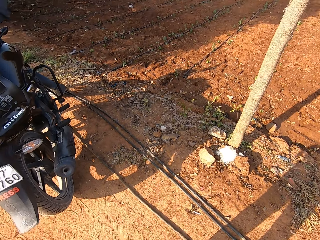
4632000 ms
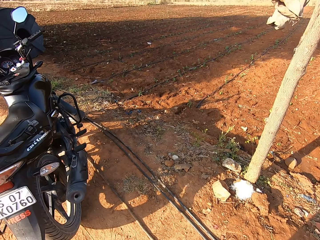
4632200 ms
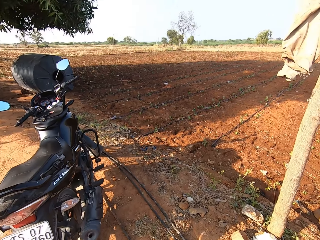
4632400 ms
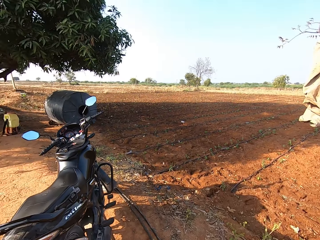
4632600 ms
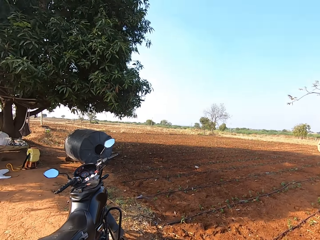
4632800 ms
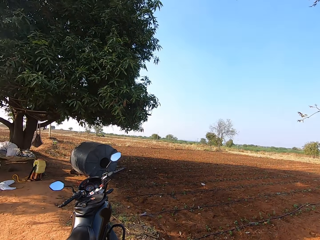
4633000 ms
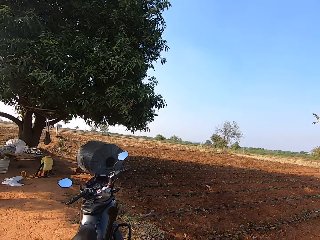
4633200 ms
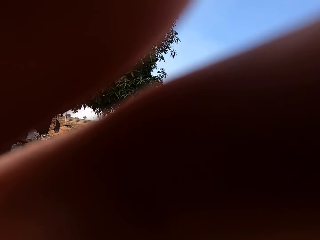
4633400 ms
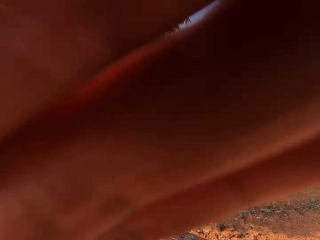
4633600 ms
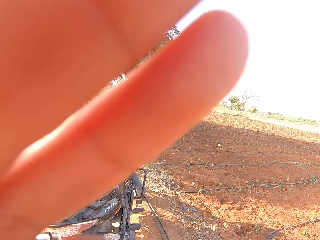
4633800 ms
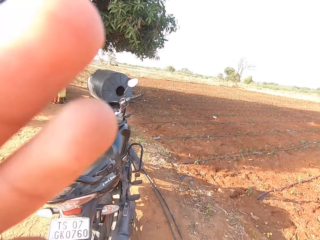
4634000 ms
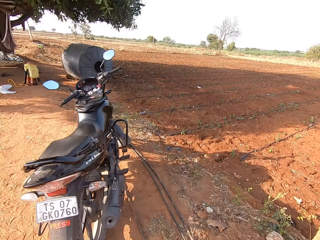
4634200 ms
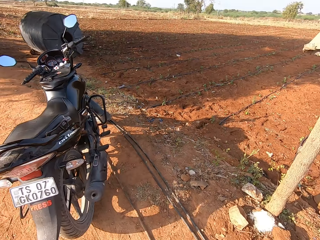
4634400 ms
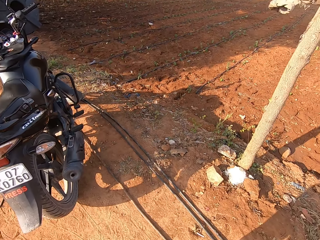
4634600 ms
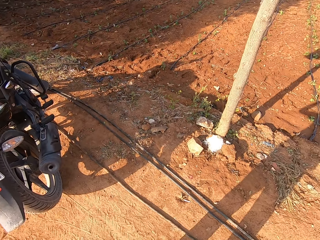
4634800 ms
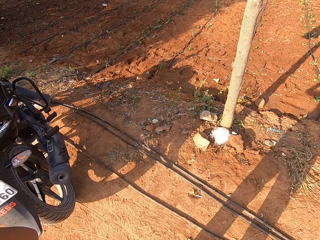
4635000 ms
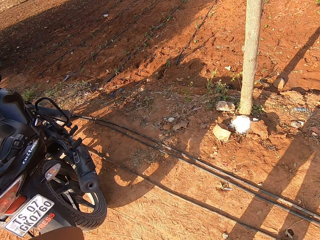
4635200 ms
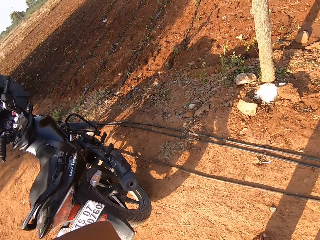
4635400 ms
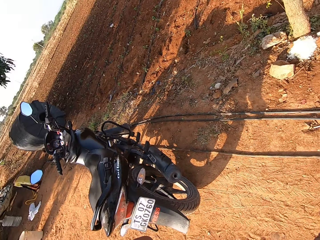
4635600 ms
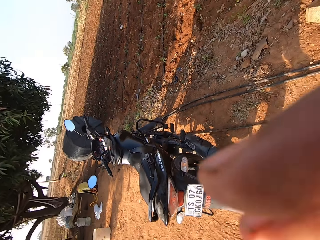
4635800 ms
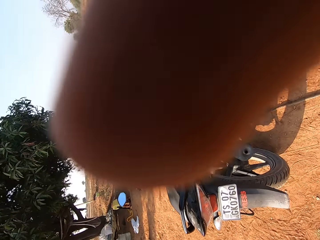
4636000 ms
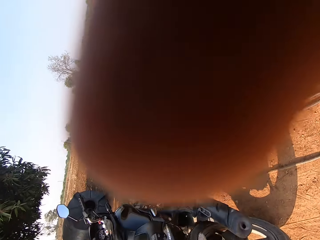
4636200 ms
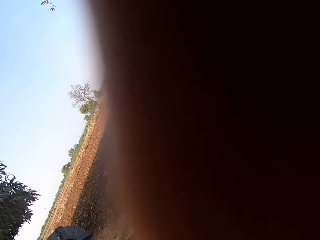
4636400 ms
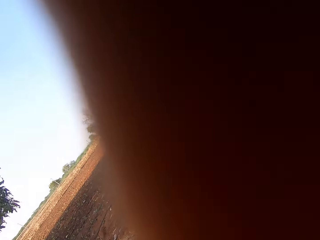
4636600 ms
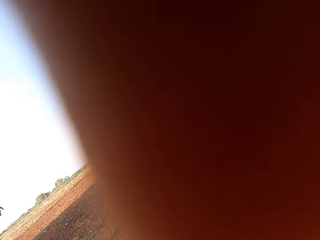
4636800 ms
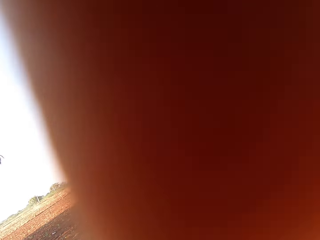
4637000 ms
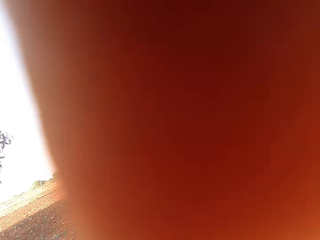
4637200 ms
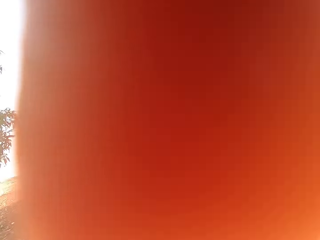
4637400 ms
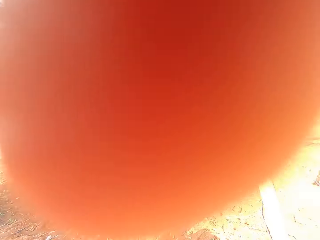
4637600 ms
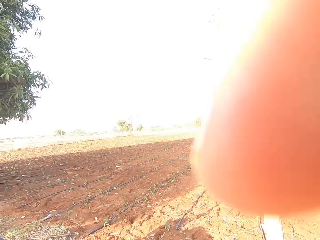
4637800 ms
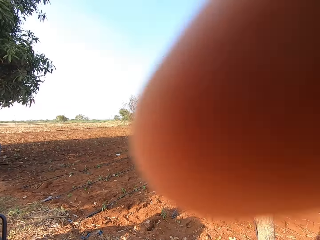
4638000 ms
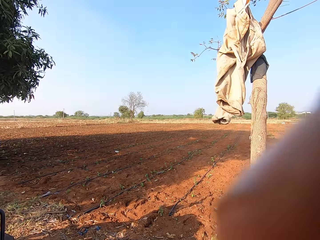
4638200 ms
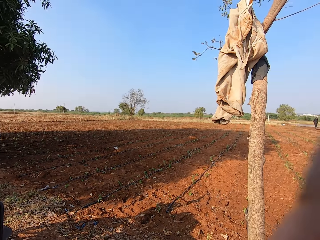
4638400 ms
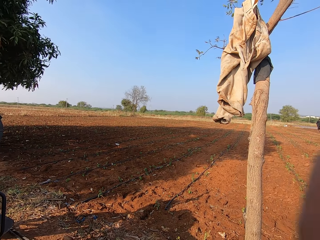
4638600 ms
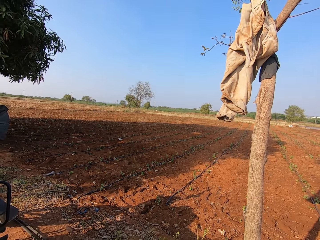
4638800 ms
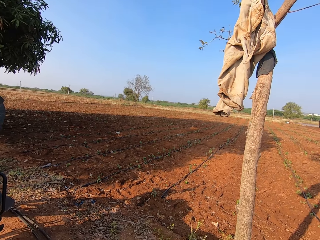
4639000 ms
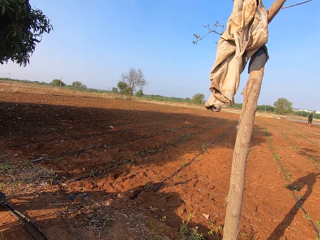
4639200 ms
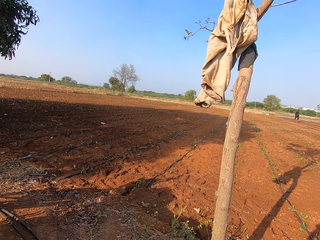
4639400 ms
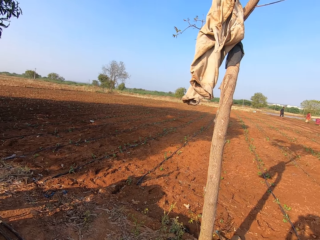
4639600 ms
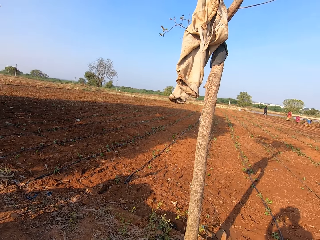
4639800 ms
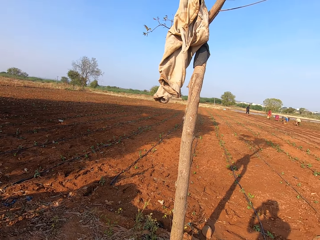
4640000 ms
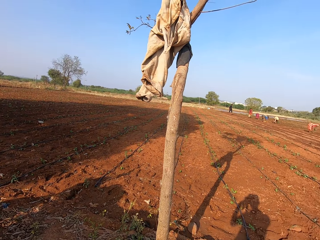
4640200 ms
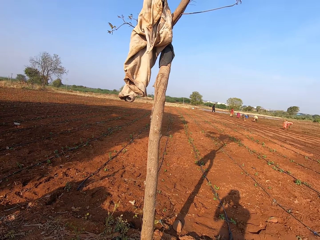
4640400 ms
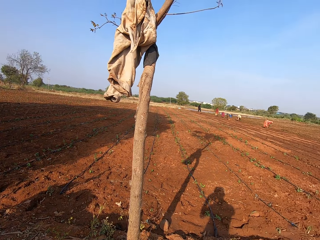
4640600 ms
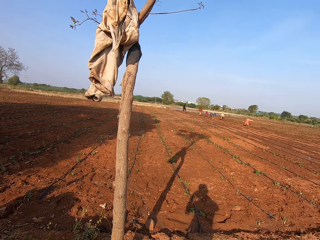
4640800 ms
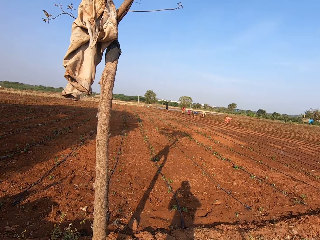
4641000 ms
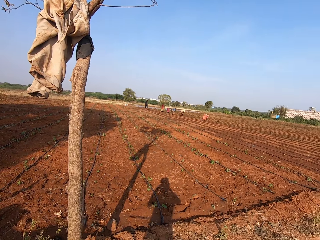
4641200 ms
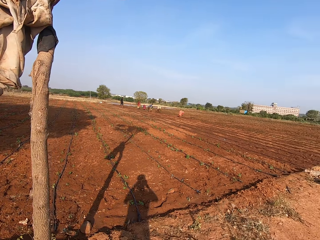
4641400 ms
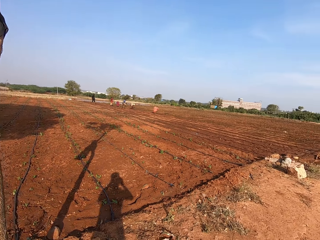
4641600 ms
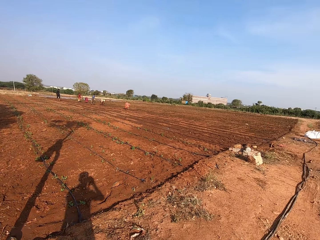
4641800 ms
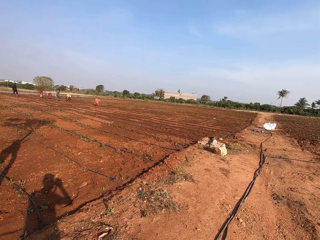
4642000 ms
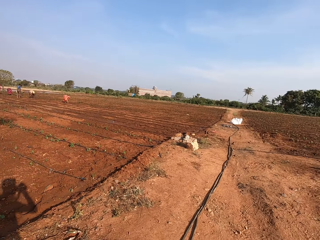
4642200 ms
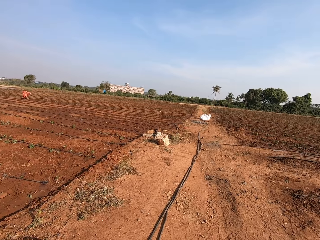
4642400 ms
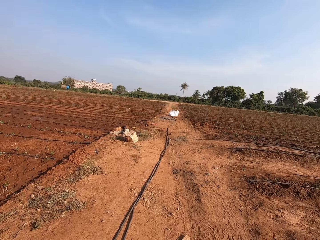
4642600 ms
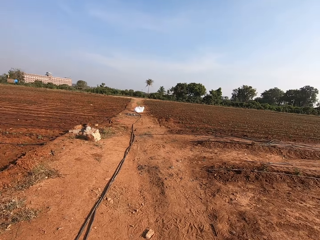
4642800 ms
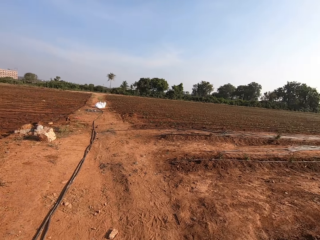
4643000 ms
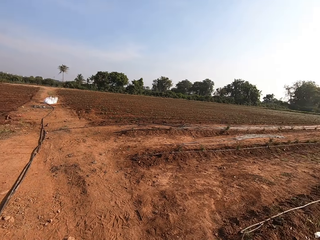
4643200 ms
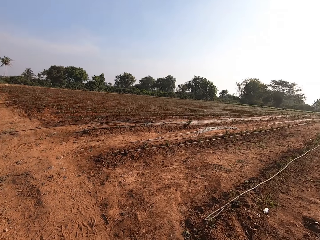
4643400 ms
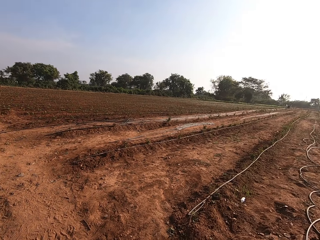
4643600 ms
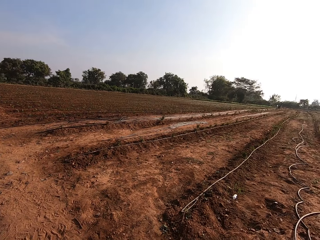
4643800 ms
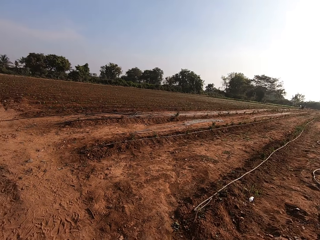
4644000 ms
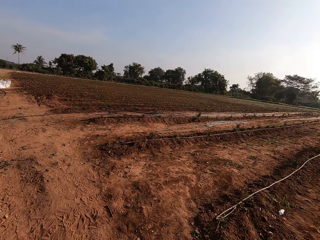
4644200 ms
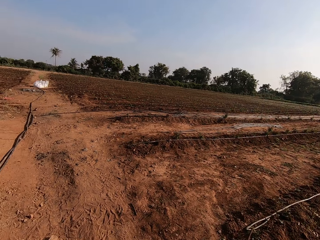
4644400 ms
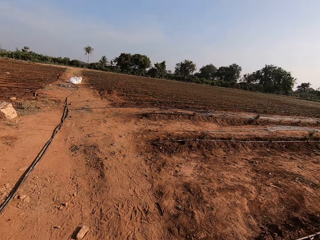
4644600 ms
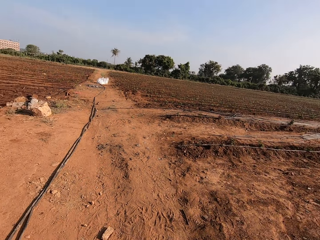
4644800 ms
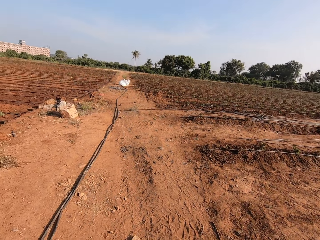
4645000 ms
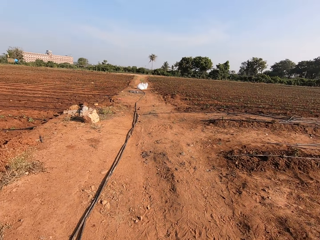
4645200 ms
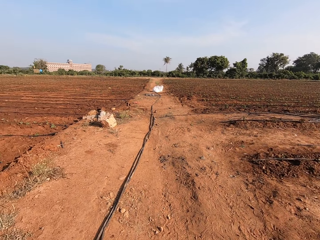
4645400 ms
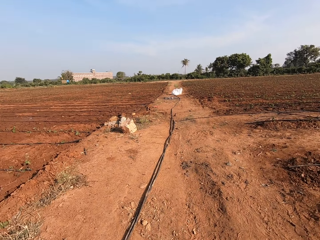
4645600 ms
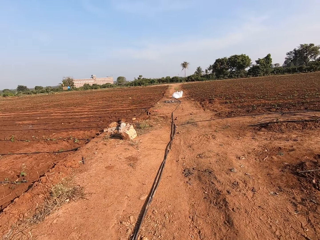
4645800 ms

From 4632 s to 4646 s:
The camera wearer touches his face with both hands. He moves his hands. A woman and another woman plant seedlings in the ground. Three other women plant seedlings in the ground. The camera wearer looks around.

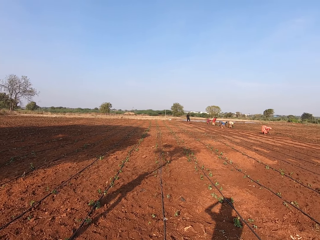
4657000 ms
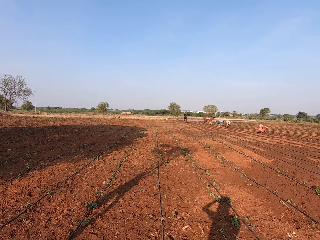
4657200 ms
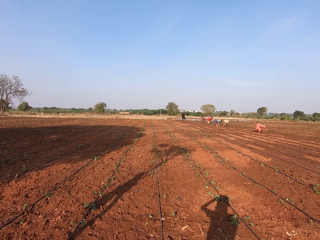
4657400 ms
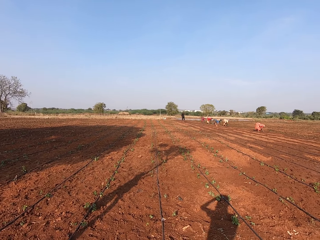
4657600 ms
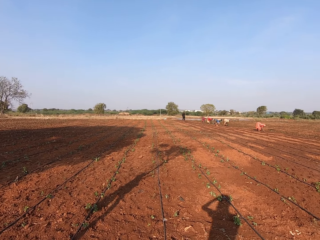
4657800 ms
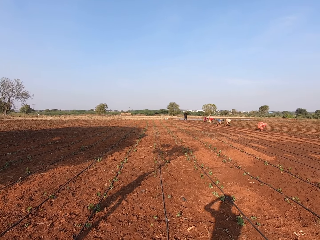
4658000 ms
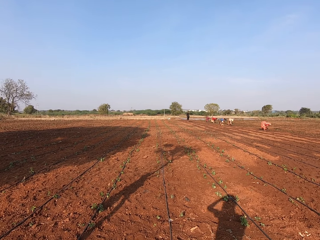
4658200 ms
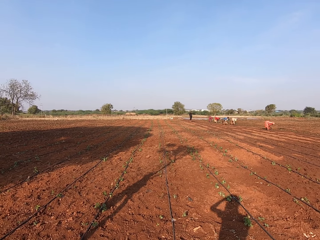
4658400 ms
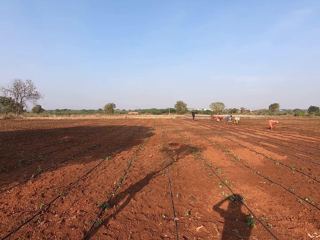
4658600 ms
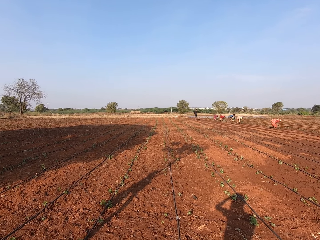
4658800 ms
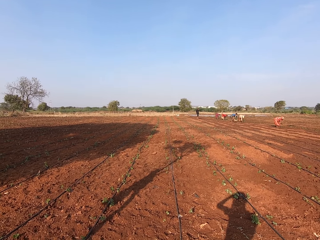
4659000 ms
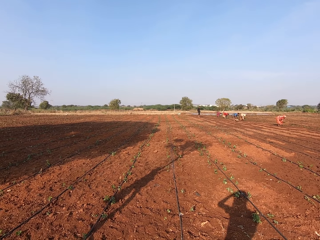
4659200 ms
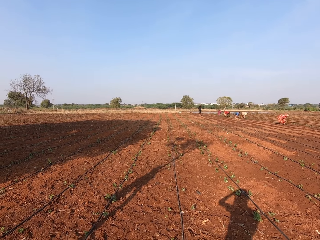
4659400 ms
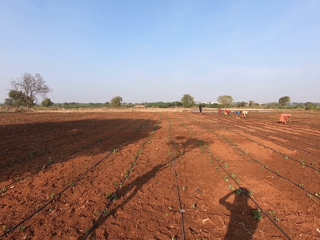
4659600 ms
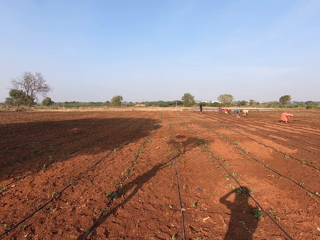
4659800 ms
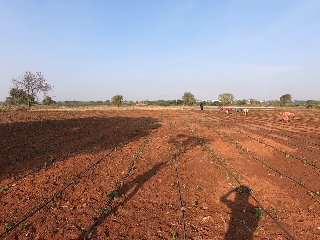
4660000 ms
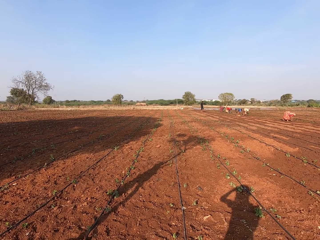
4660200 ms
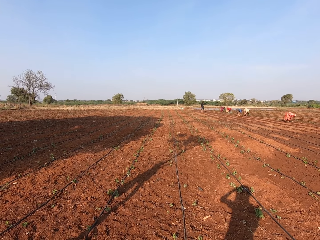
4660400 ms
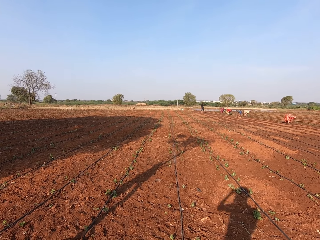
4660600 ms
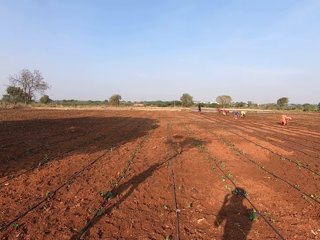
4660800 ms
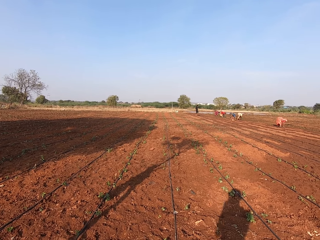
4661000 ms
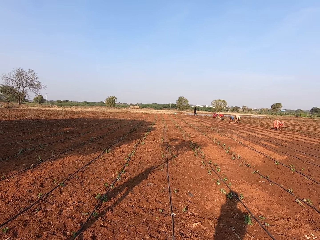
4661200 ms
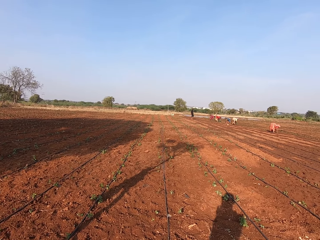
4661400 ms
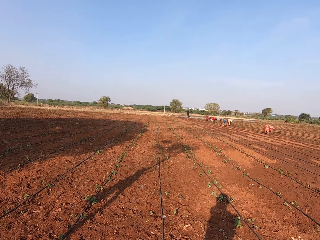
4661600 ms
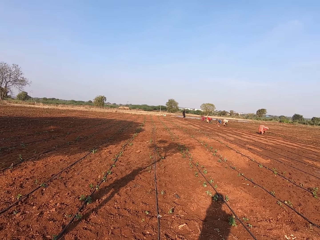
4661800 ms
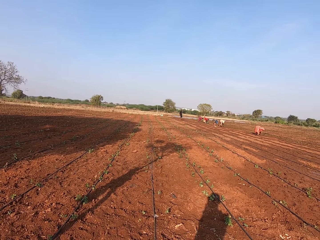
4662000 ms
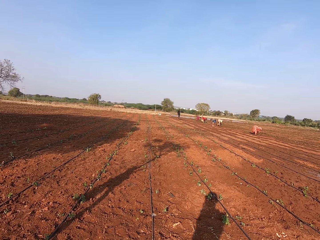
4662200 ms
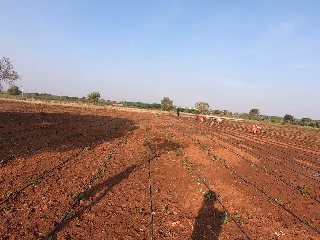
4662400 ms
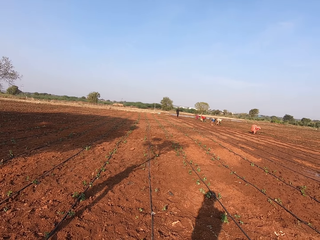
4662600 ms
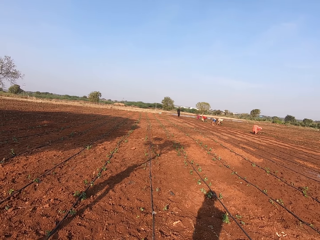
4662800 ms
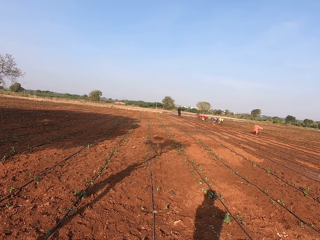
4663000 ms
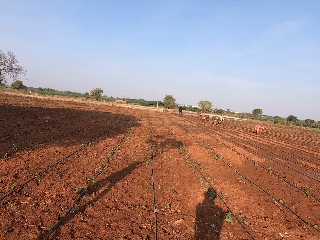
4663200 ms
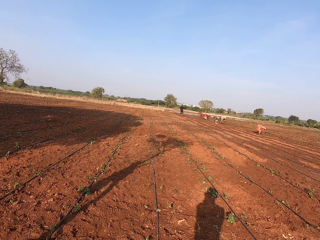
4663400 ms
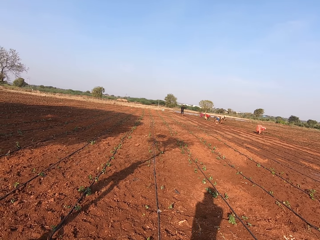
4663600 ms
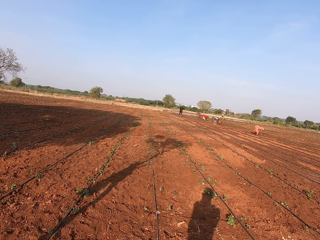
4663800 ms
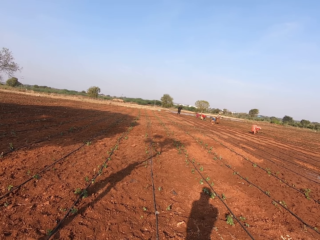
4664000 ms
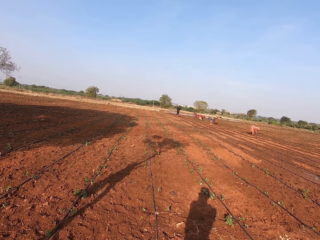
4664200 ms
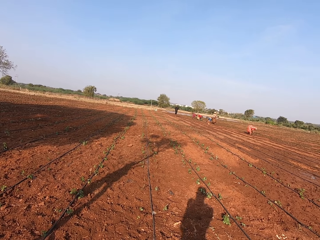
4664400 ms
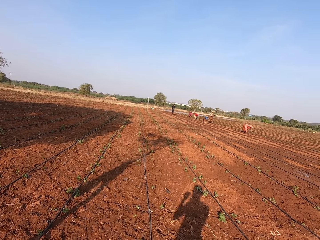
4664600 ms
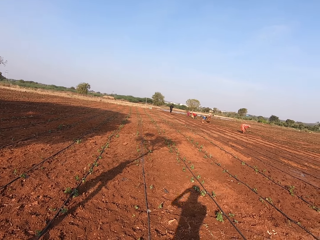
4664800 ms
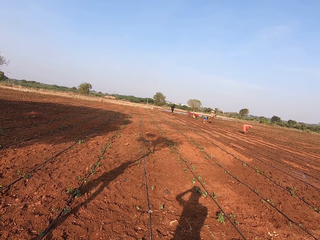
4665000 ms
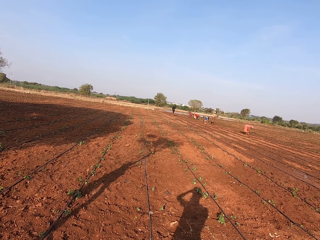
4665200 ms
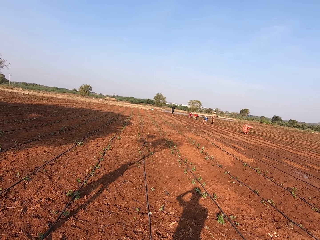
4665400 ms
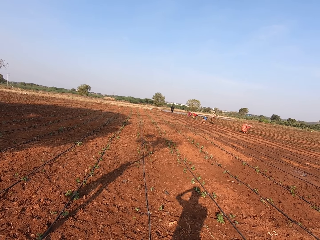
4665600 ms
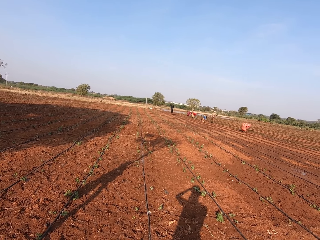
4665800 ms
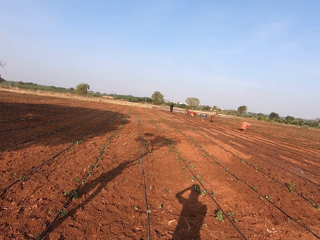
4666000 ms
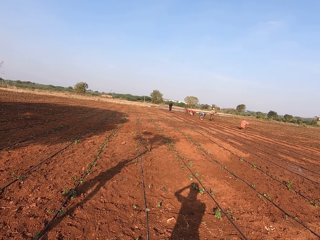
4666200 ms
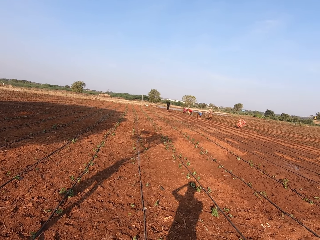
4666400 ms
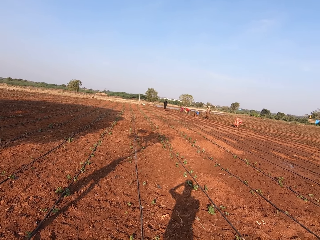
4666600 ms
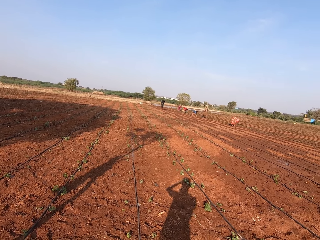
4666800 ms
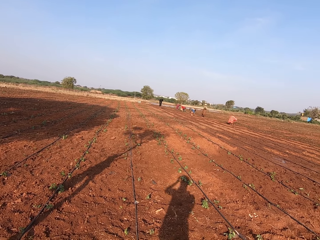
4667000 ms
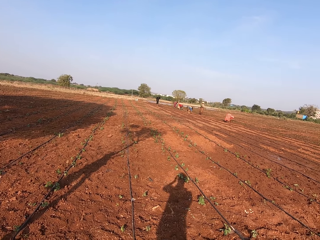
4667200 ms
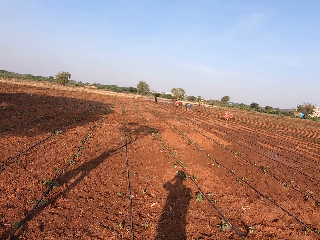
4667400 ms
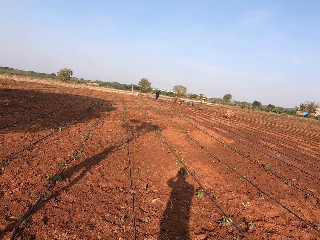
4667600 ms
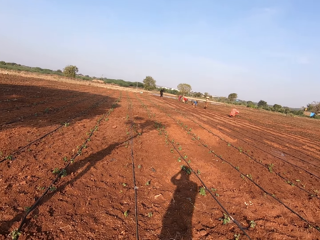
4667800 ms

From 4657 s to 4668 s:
The camera wearer stands.
